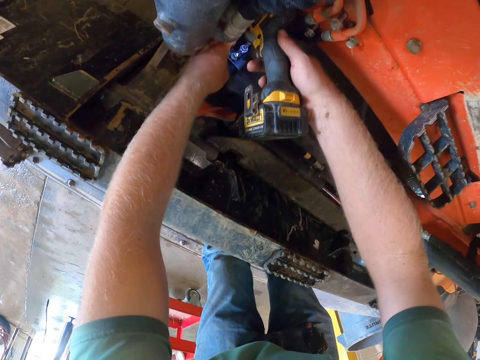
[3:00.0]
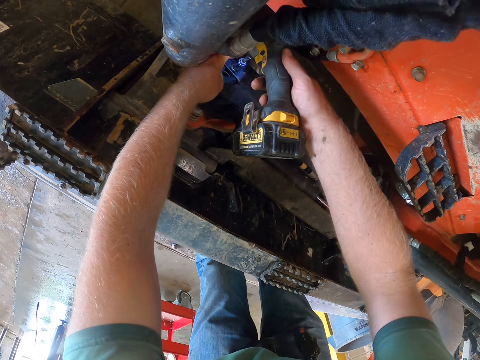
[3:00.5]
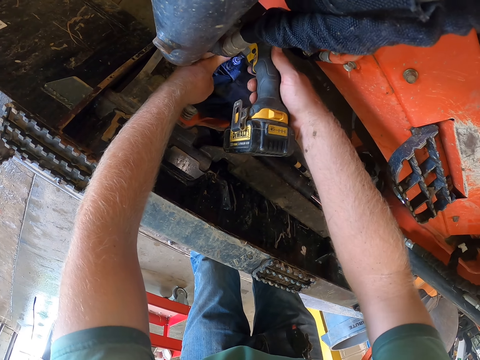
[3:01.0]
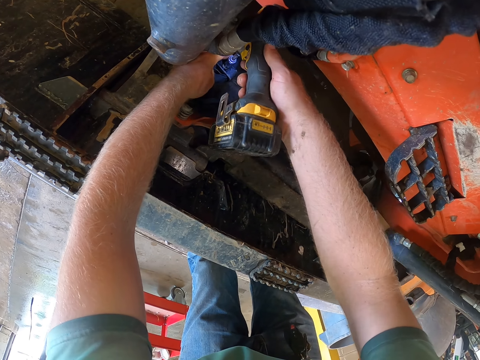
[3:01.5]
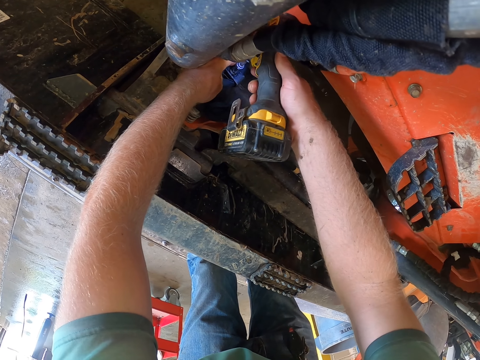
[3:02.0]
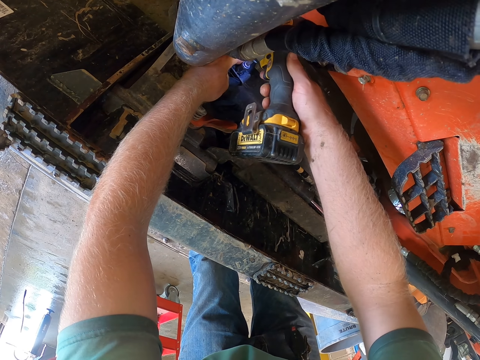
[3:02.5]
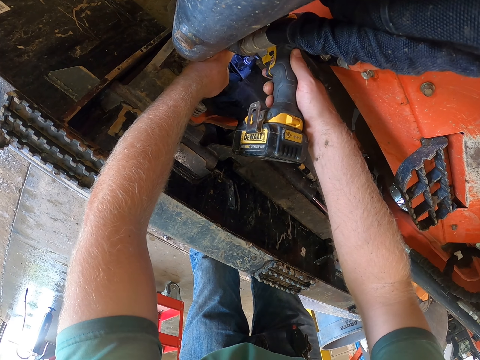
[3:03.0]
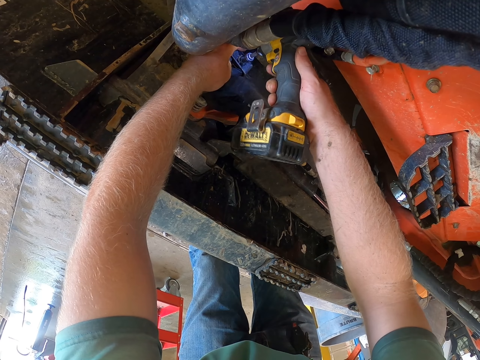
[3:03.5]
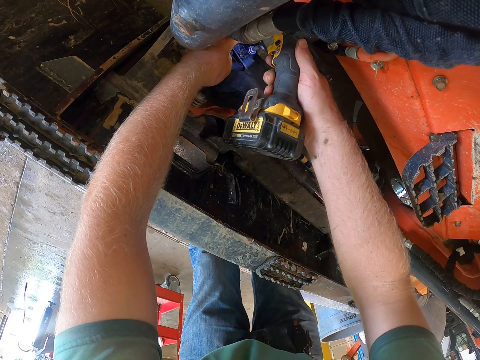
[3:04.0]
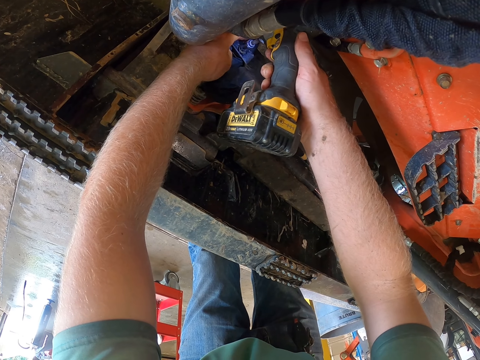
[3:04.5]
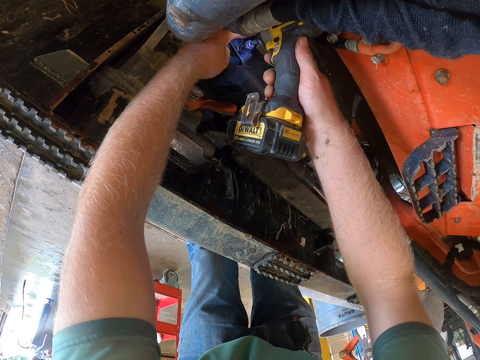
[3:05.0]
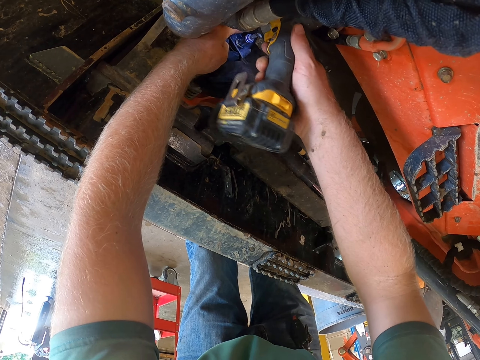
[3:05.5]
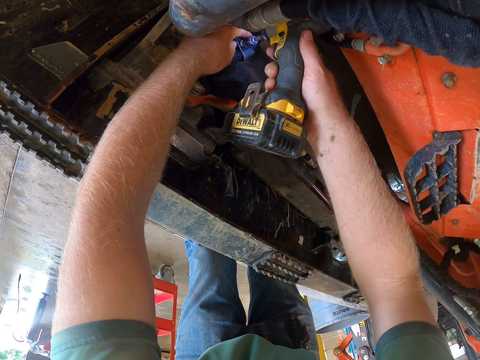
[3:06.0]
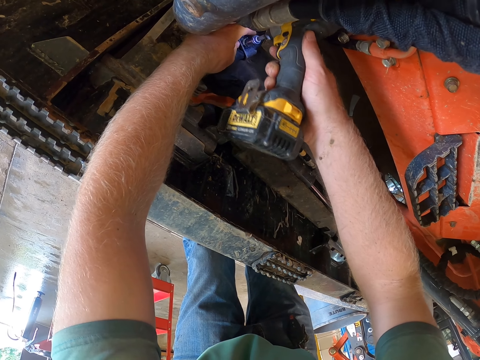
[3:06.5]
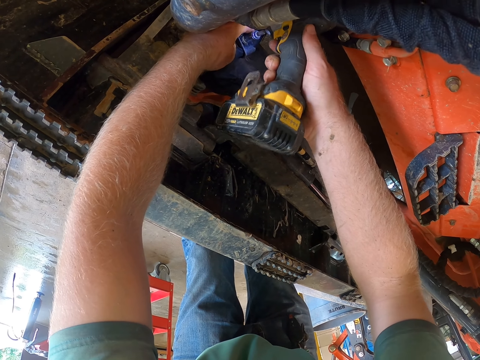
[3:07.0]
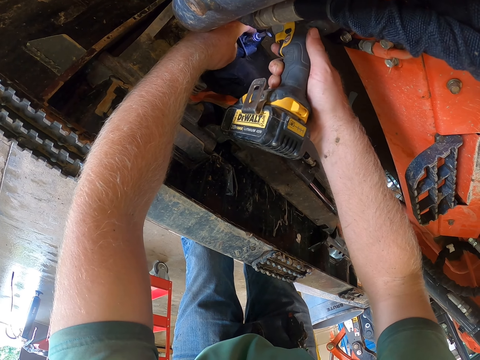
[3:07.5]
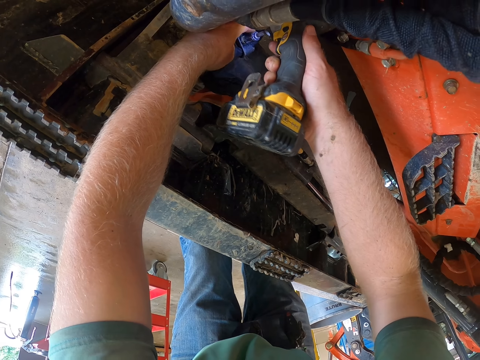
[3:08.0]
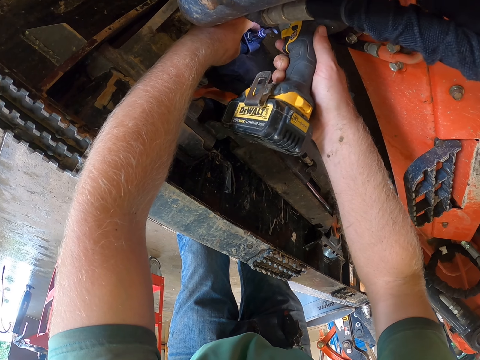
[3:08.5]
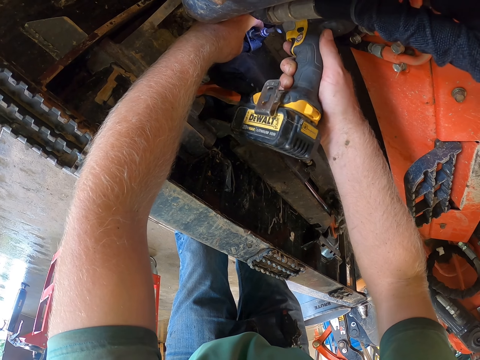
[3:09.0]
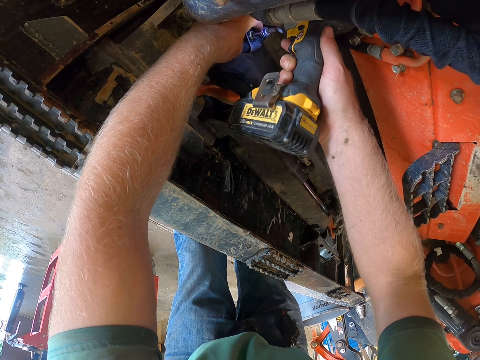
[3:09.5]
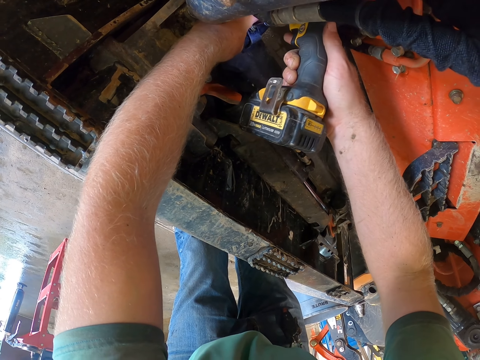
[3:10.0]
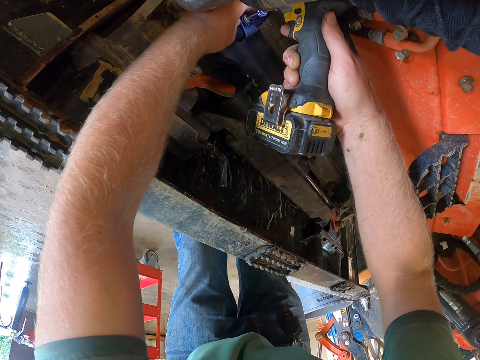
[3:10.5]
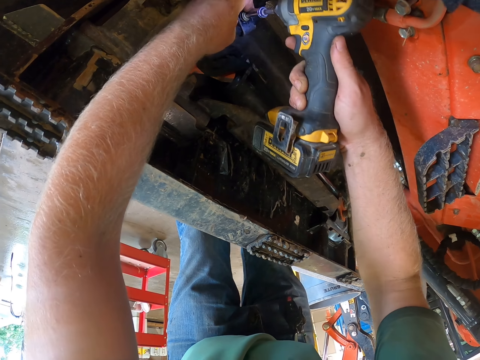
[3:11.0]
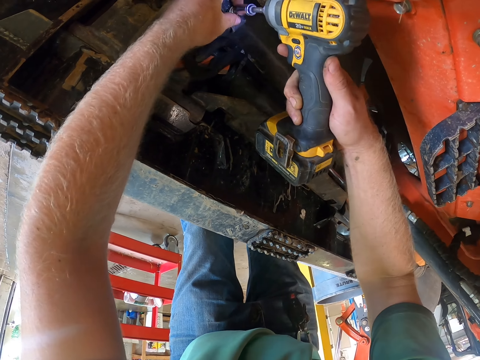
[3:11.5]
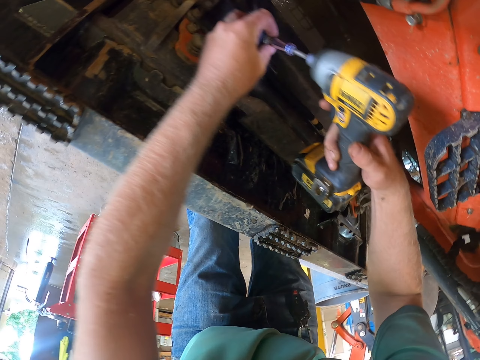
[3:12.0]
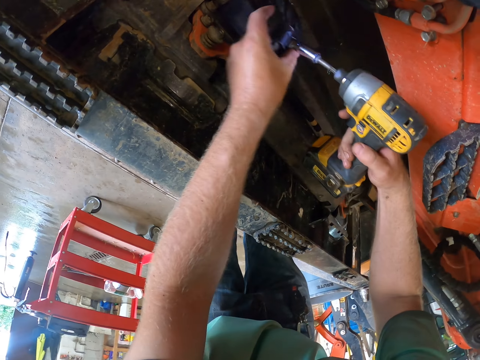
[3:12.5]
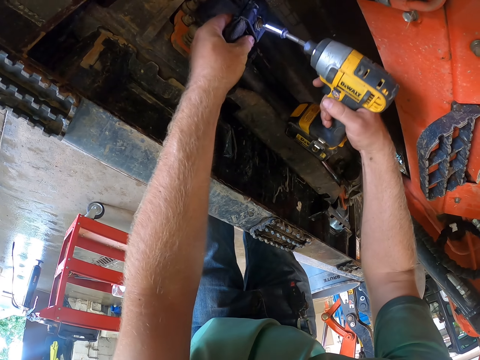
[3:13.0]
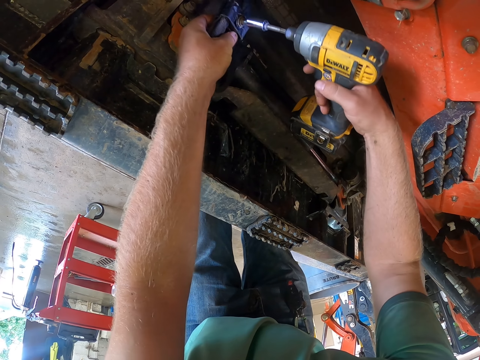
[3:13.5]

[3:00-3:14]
The camera wearer fixes the machine. He holds some wires in the lawn tractor with his left hand.

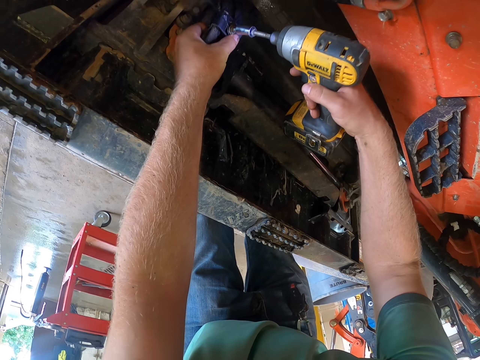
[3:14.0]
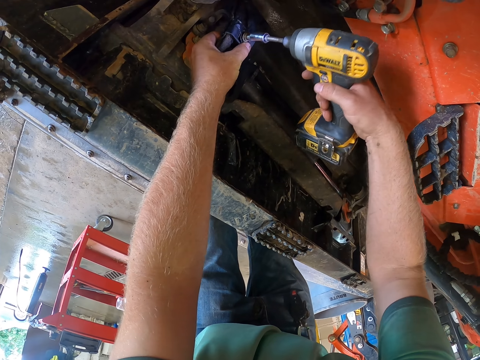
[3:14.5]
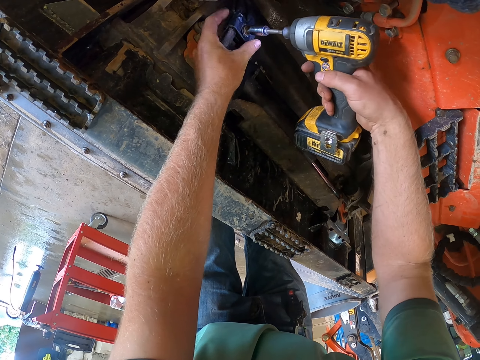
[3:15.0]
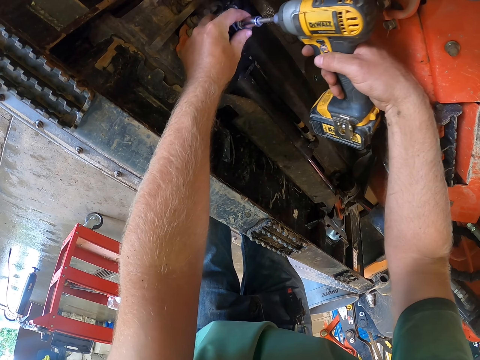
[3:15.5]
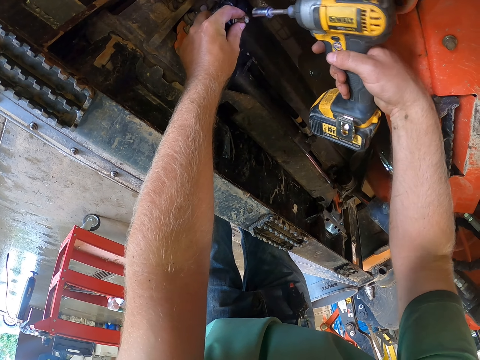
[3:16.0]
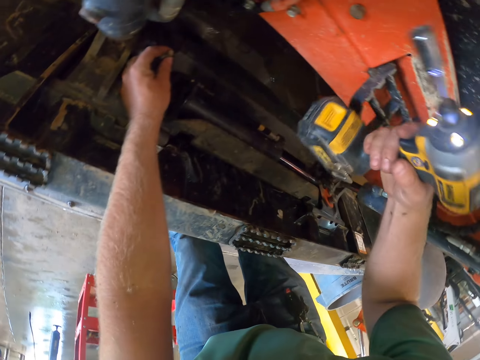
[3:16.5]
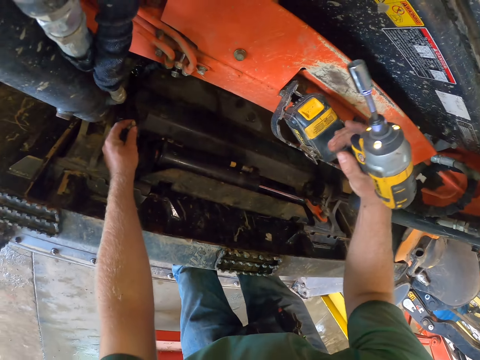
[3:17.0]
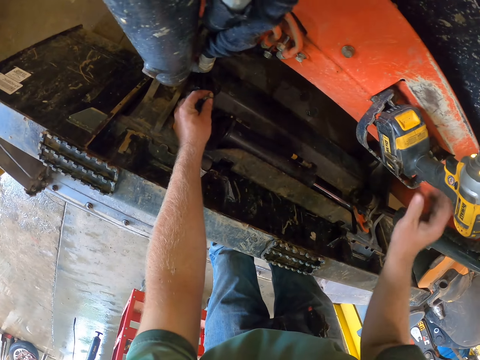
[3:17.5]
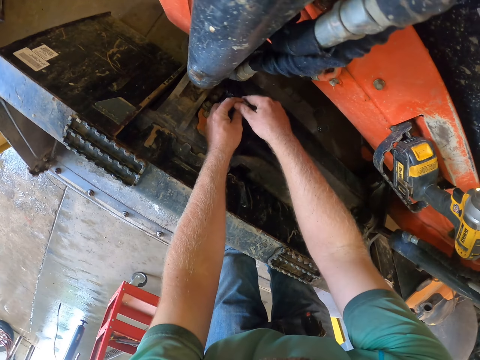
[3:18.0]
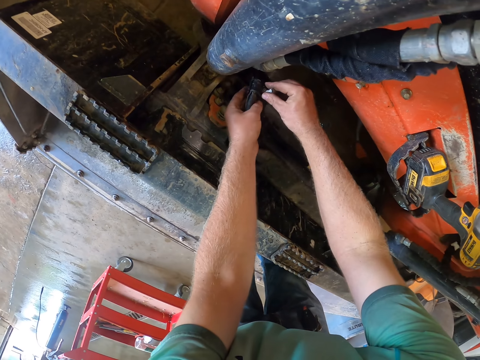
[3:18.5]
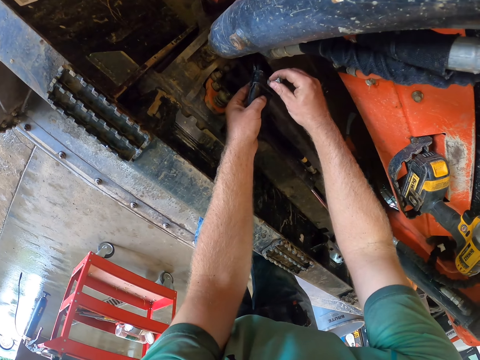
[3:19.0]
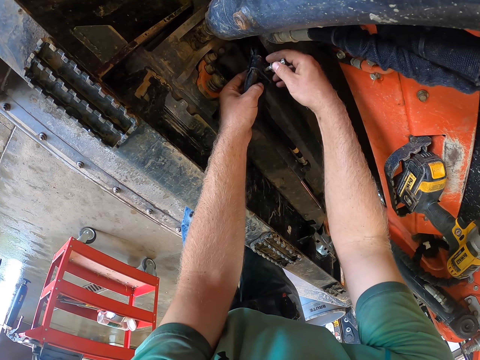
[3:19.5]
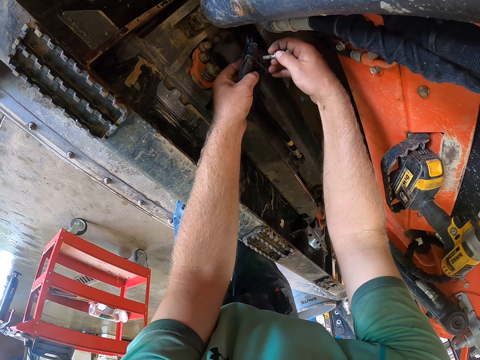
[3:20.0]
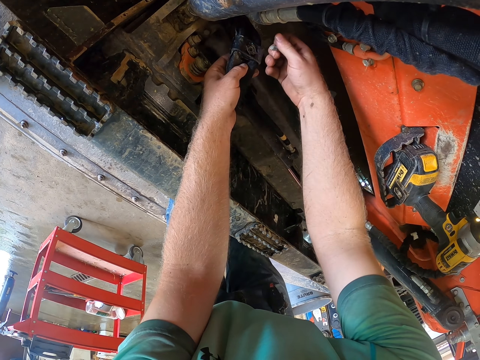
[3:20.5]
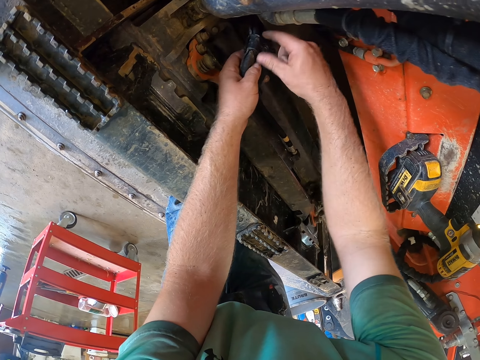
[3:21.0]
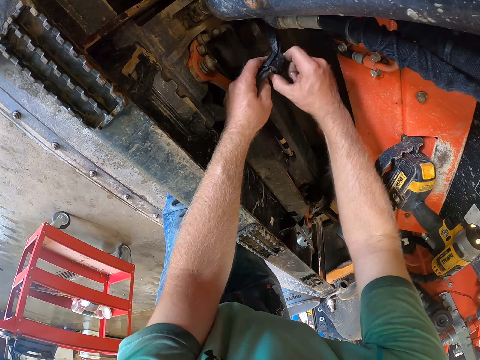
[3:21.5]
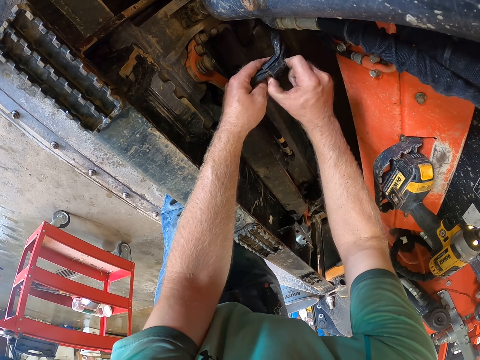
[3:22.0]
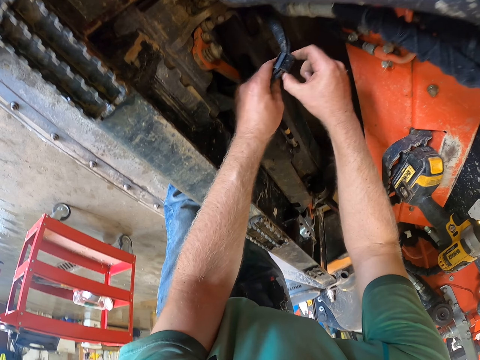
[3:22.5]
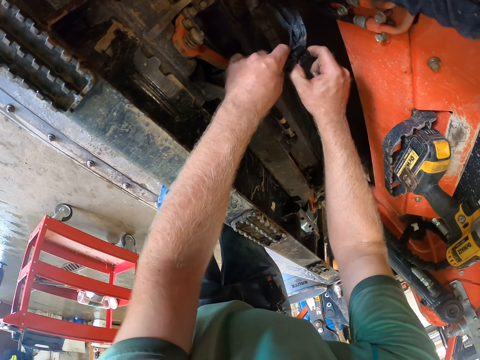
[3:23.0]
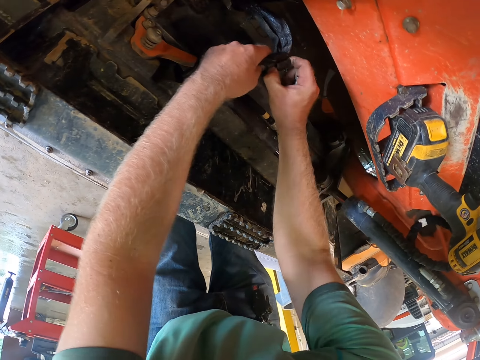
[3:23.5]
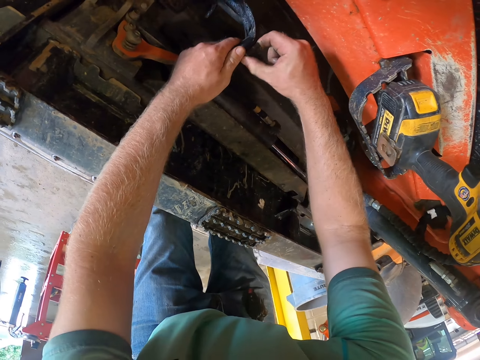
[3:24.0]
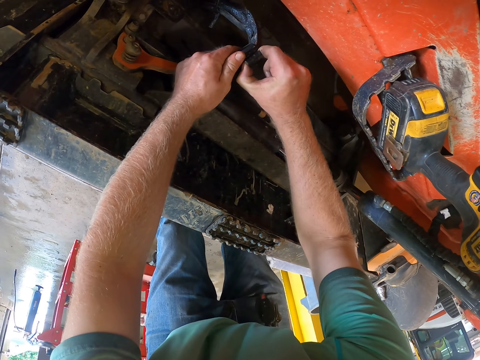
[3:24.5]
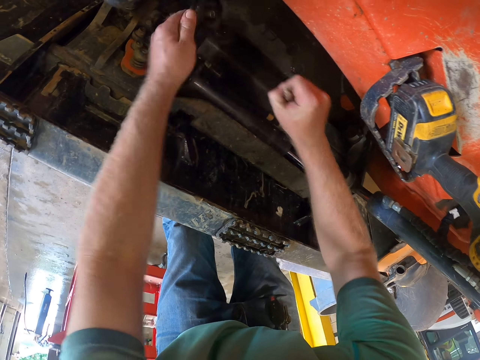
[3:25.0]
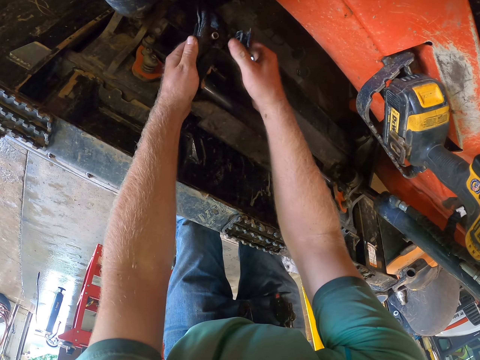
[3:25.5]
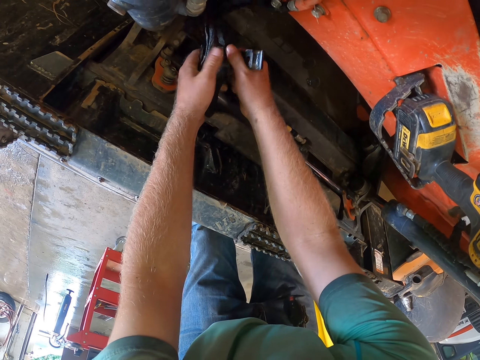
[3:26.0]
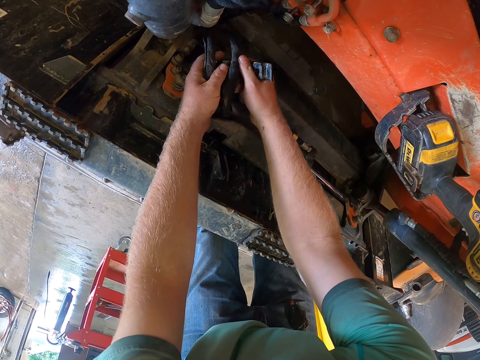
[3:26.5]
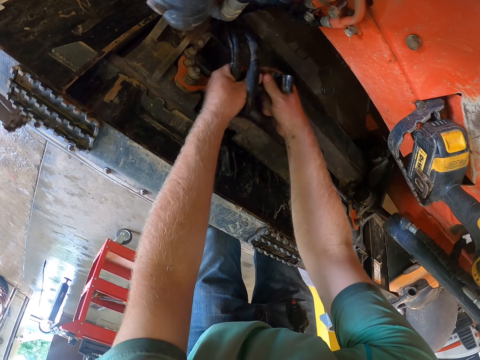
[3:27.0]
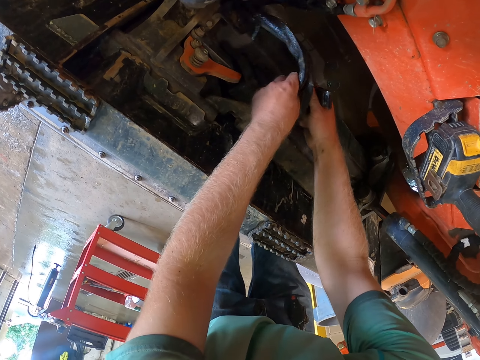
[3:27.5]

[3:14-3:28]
The camera wearer holds the screw on the lawn tractor with his left hand. He drops the screw drill on the lawn tractor with his right hand. He removes the screw from the lawn tractor with his right hand. He pulls a screw belt from the lawn tractor with his right hand.
